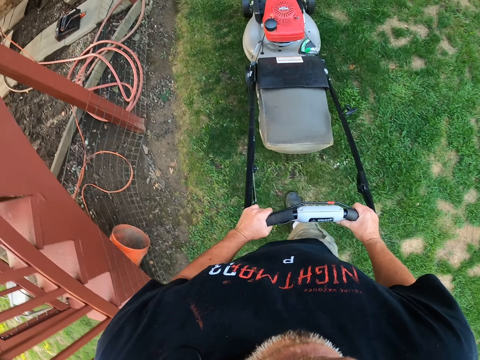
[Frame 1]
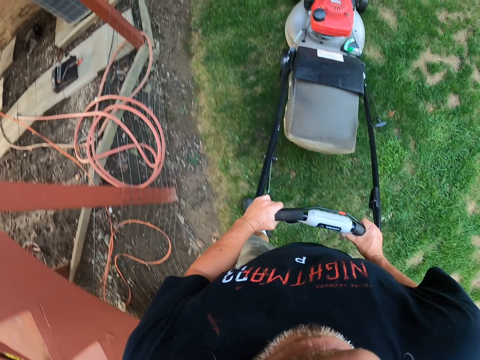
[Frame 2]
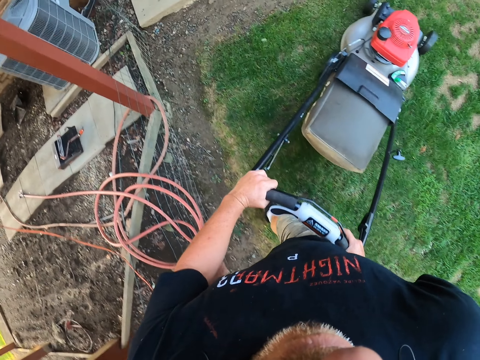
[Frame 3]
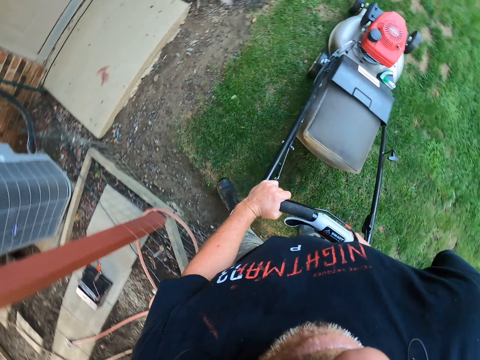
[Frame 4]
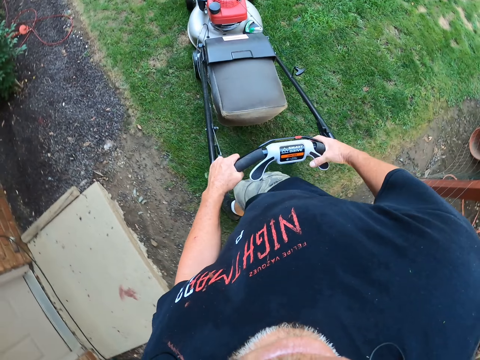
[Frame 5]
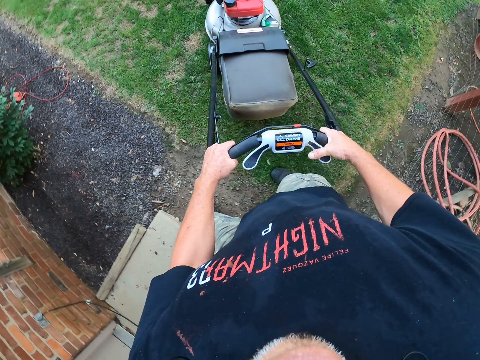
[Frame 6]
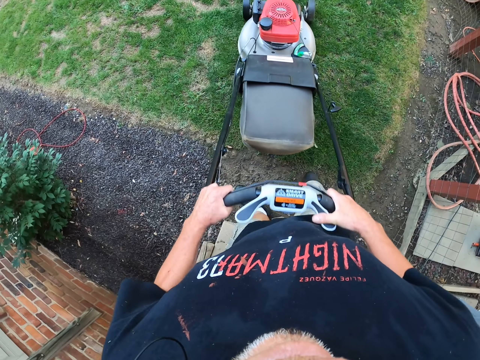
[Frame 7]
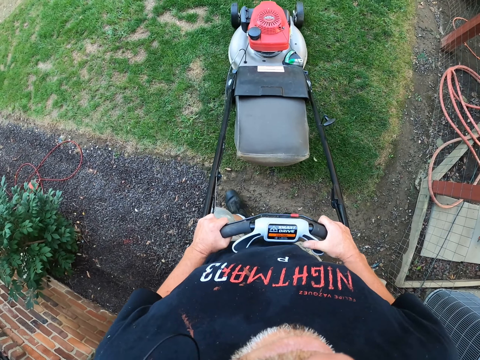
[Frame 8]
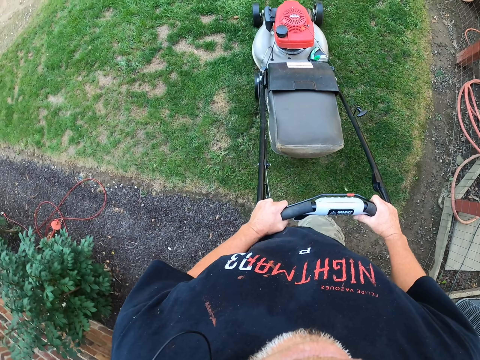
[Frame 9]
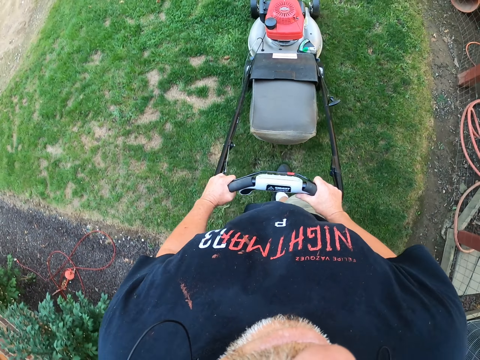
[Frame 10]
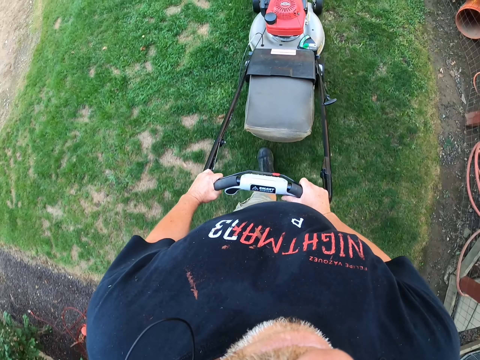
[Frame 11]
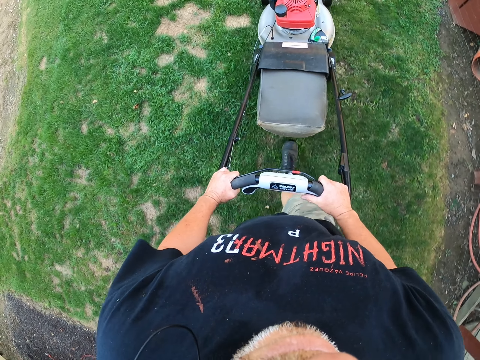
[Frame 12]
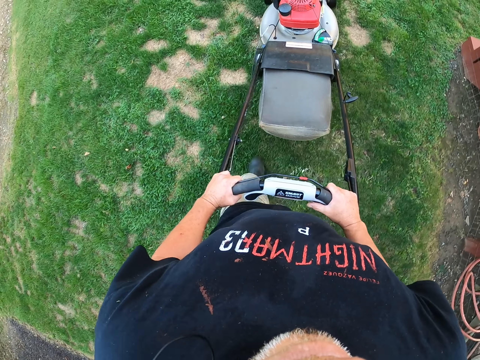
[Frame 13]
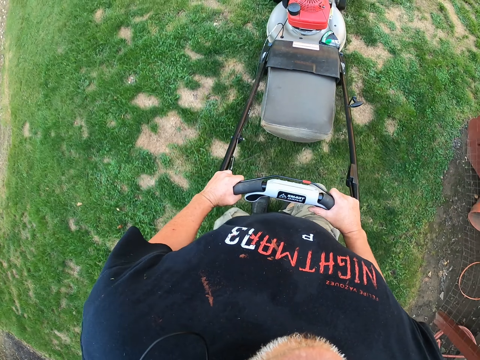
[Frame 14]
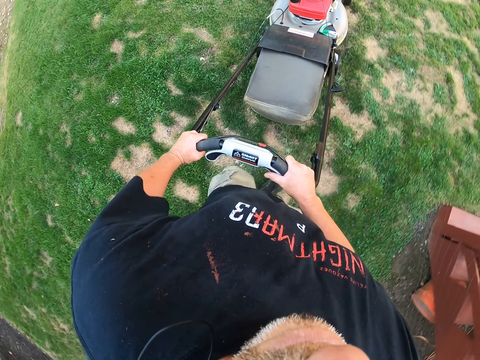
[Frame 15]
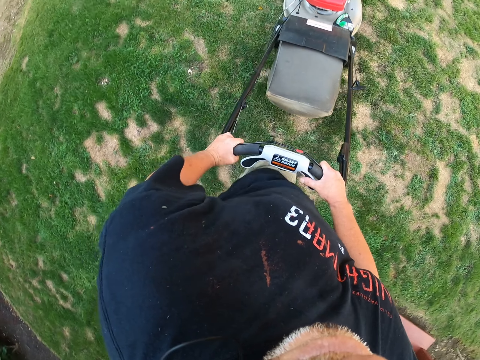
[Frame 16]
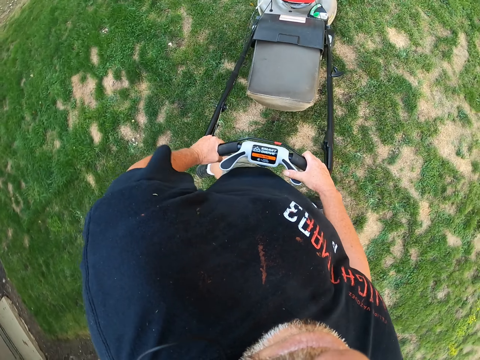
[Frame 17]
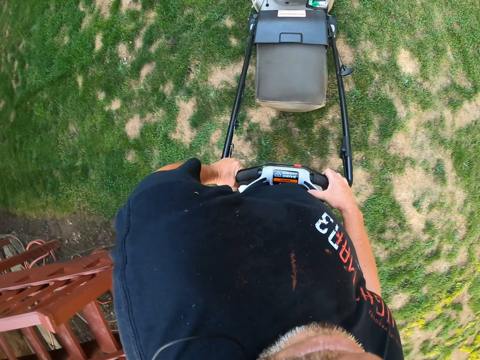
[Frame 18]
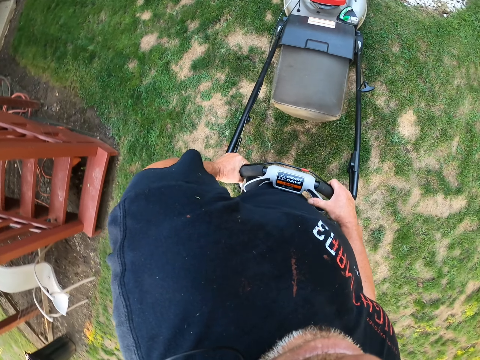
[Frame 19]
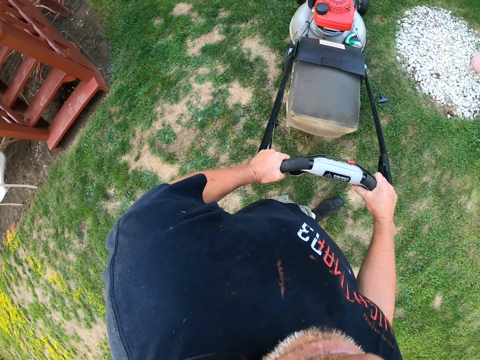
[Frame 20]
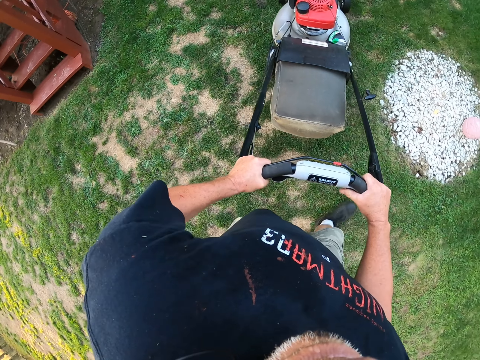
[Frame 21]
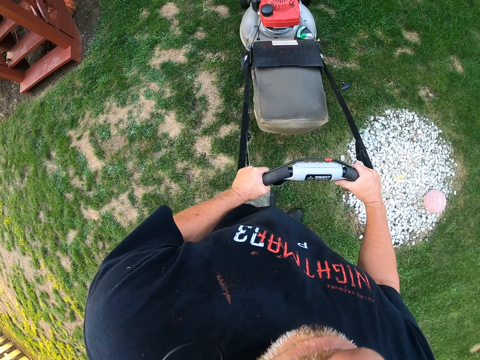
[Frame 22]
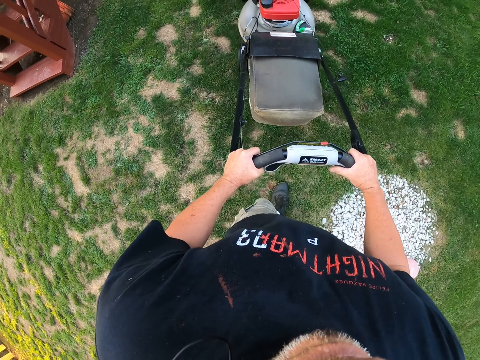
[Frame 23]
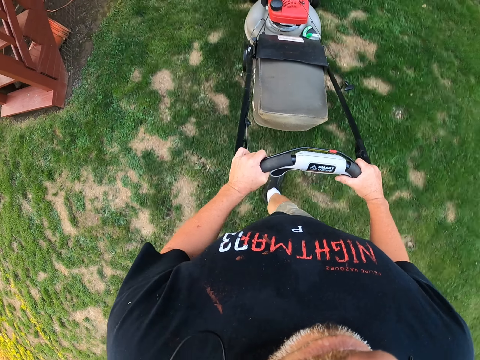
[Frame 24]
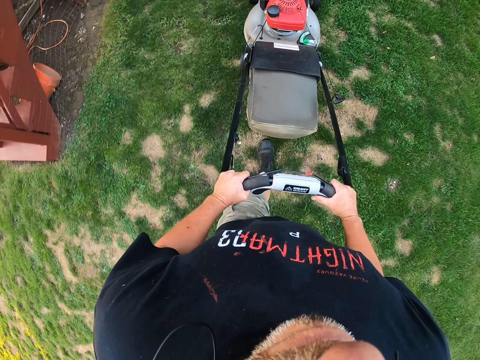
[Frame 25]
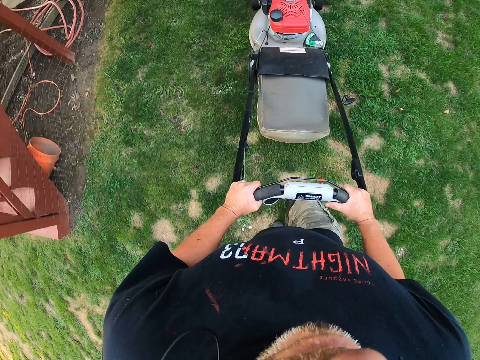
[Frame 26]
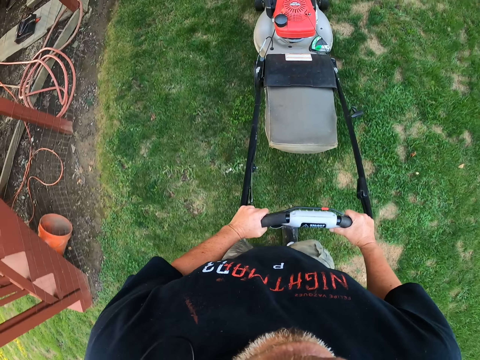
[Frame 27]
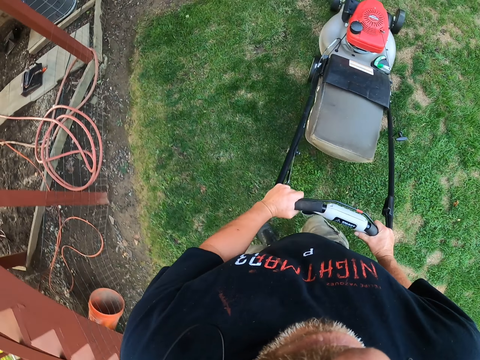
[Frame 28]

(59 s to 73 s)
The camera wearer pulls a lawn mower backwards.

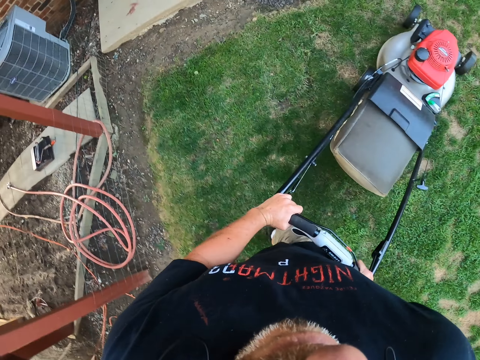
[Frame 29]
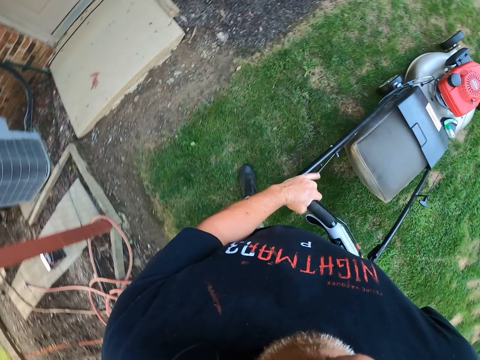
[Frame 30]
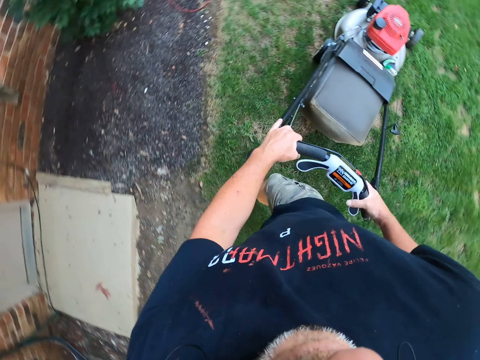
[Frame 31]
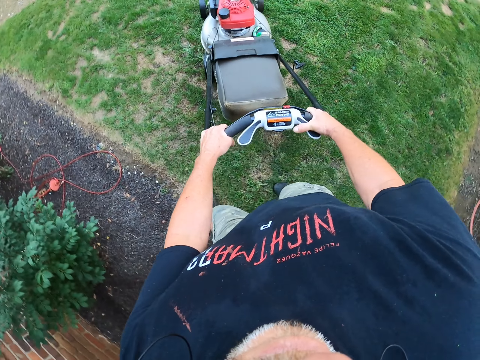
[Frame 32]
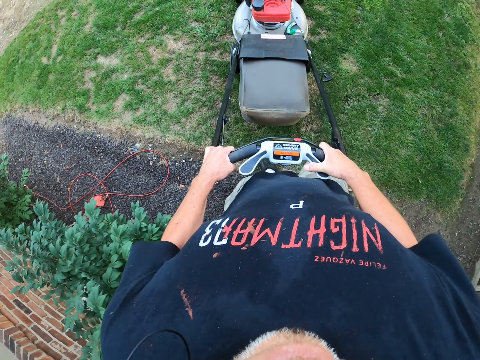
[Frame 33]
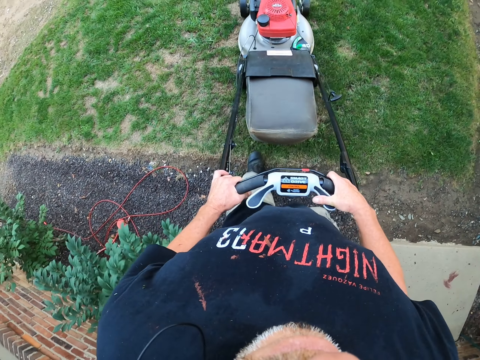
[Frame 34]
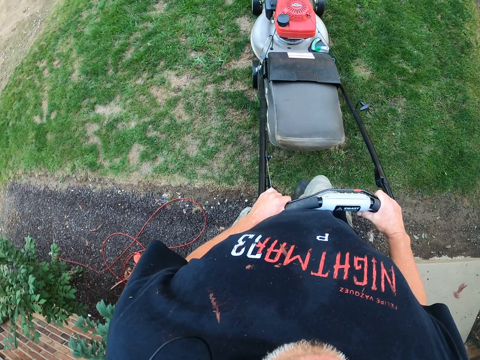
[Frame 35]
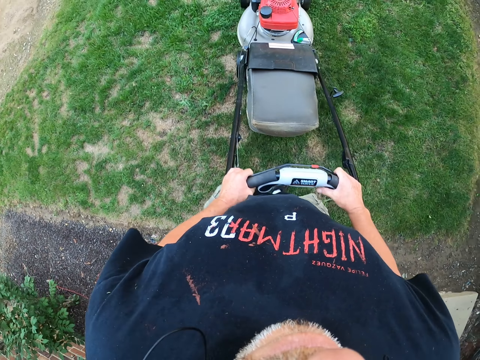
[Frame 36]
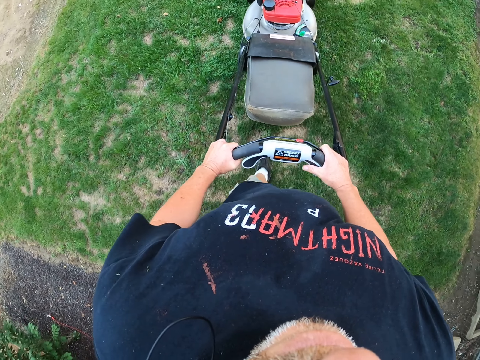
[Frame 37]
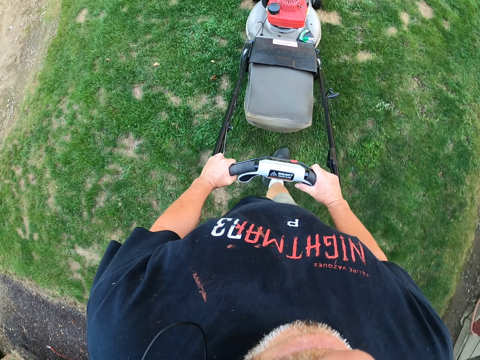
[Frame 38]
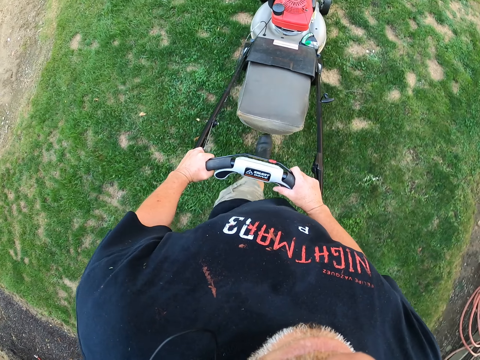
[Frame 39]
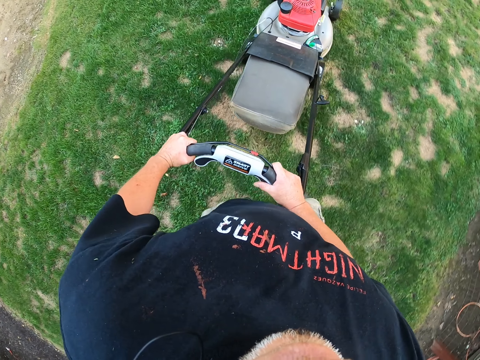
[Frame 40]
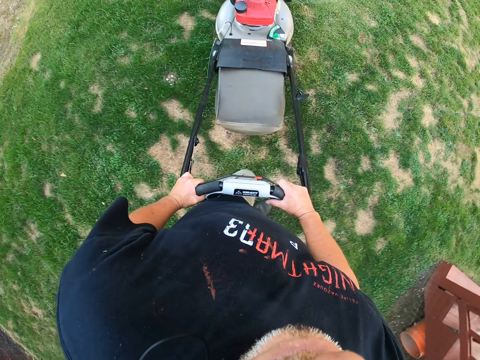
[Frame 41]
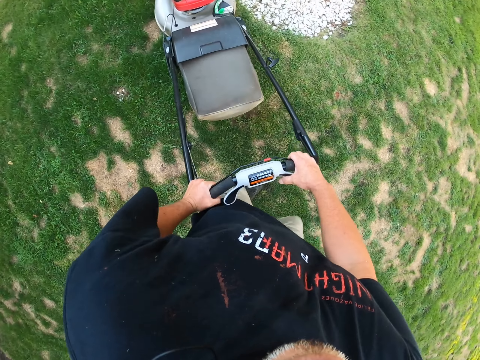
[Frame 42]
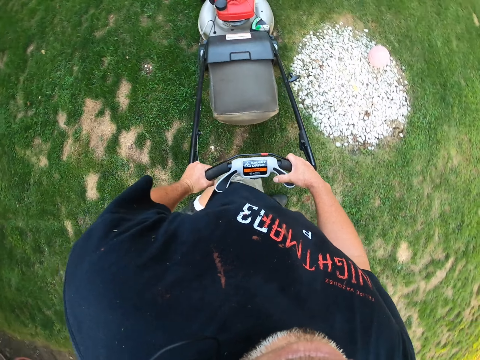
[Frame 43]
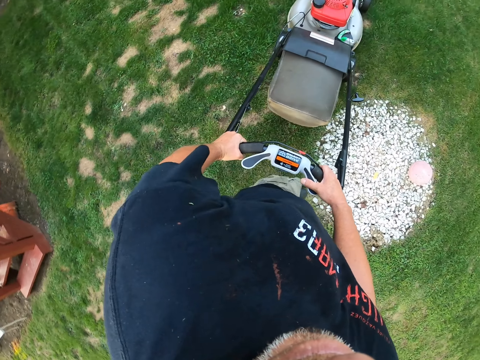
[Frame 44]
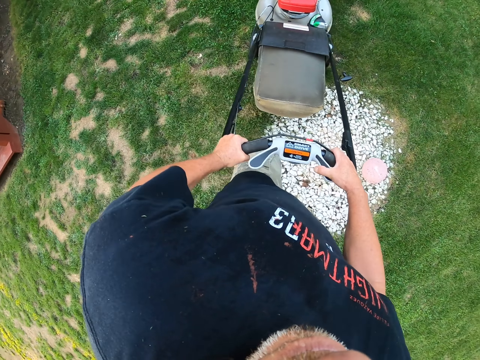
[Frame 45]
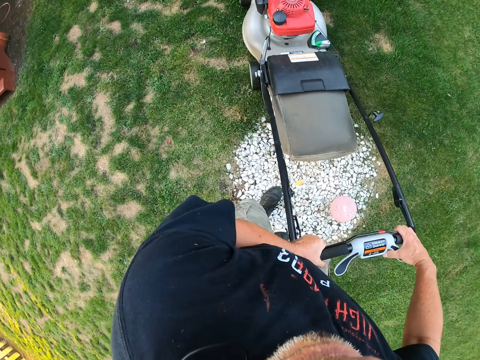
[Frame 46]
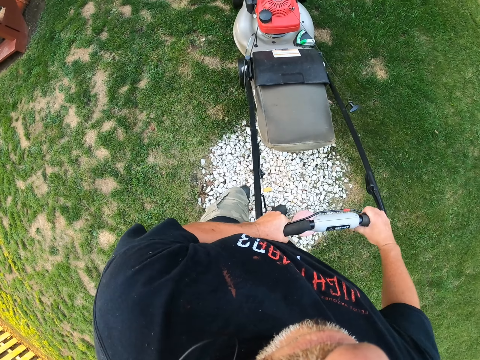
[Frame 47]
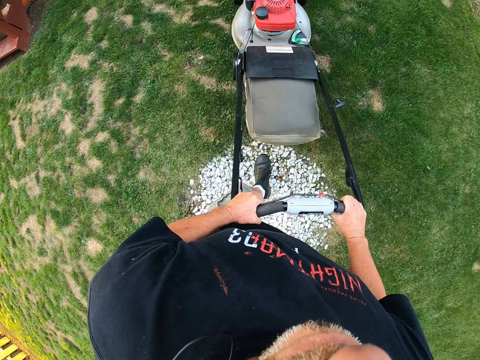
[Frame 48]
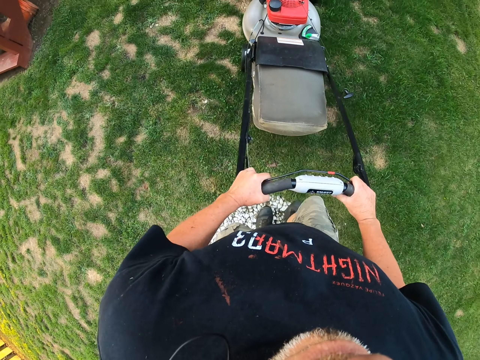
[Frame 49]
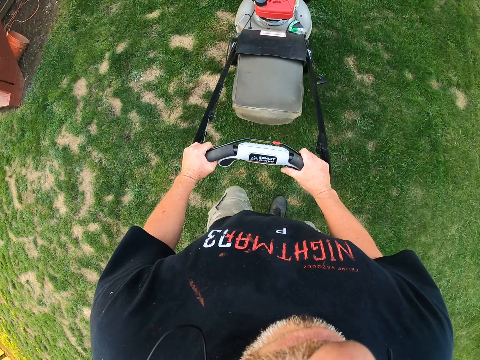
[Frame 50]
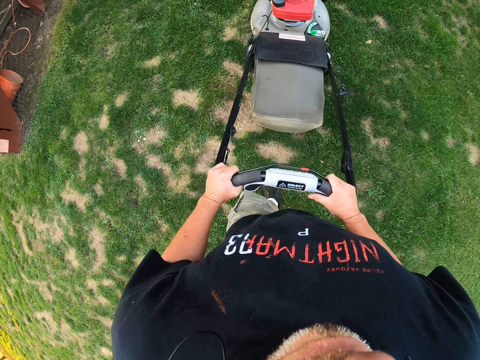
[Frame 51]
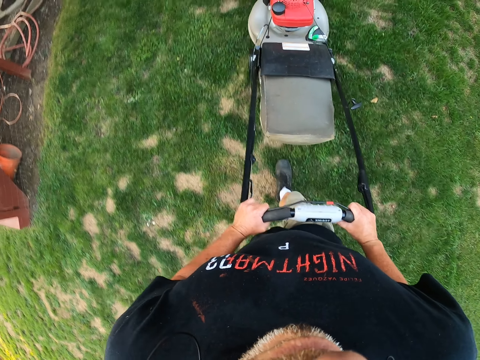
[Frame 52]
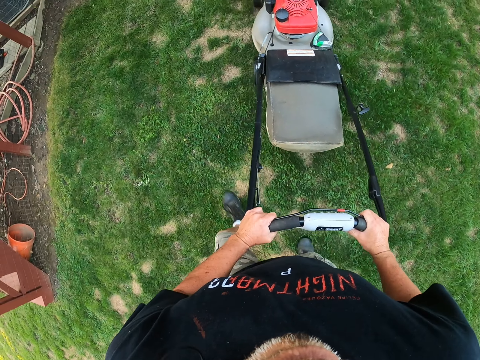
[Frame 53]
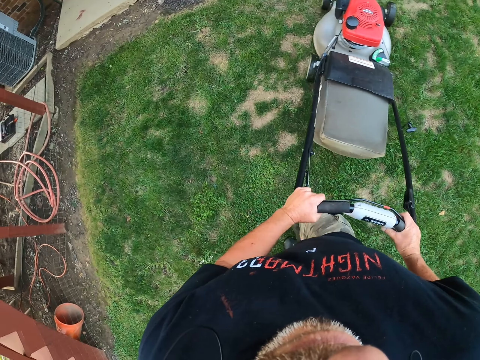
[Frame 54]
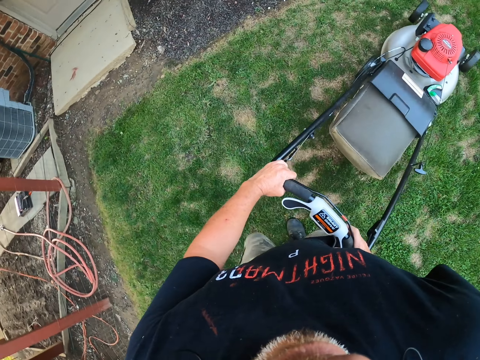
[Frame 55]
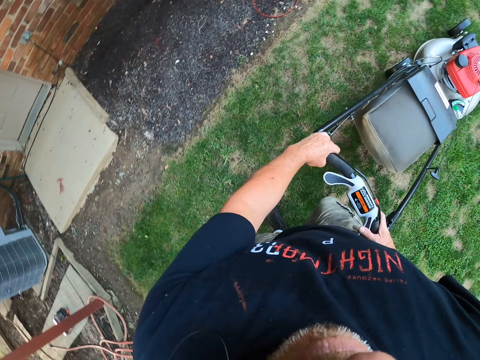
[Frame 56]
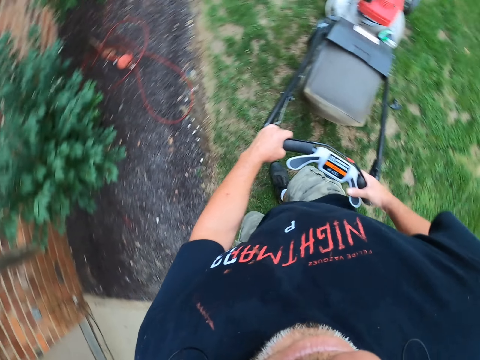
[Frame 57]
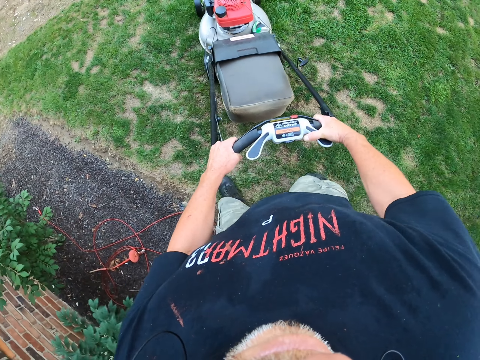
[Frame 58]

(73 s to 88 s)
The camera wearer pulls a lawn mower backwards. They pull the lawn mower backwards again. They turn the lawn mower.
